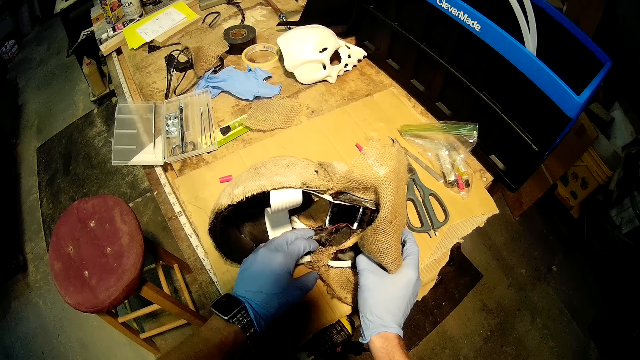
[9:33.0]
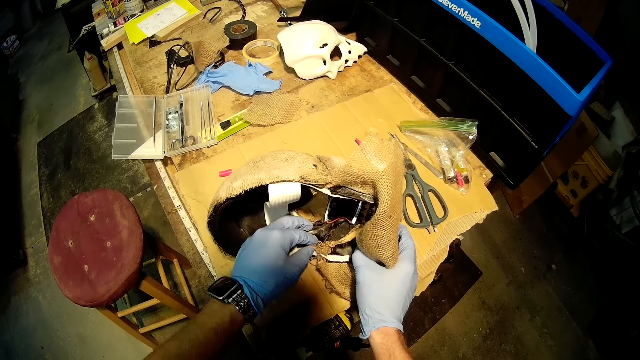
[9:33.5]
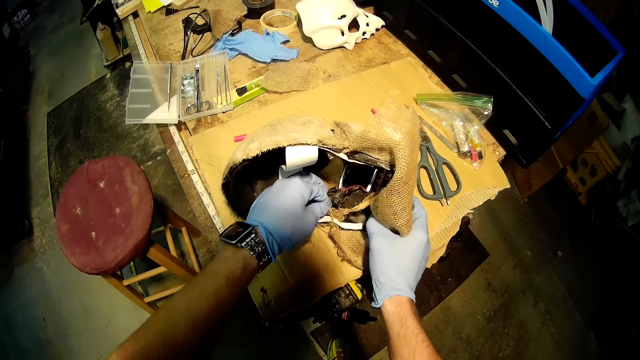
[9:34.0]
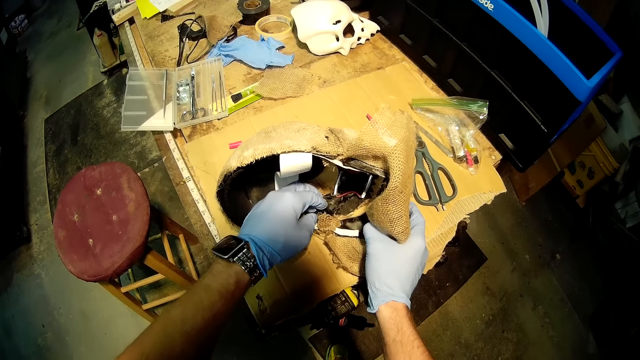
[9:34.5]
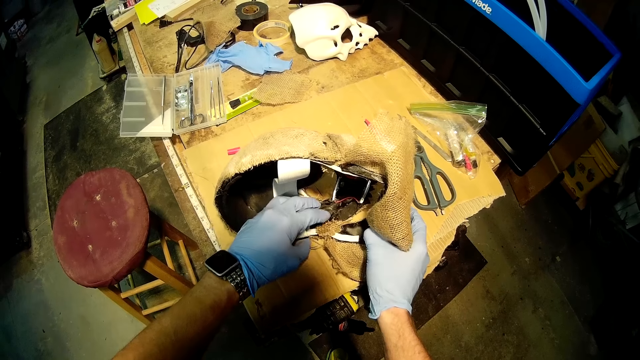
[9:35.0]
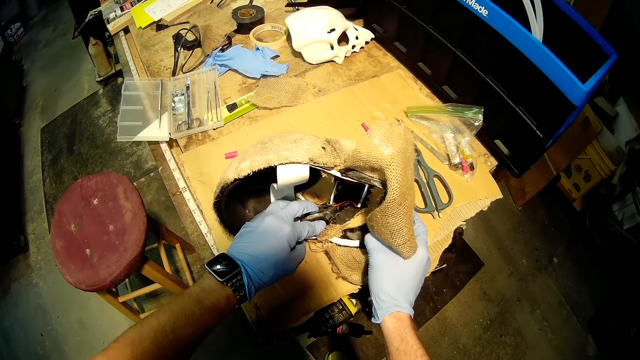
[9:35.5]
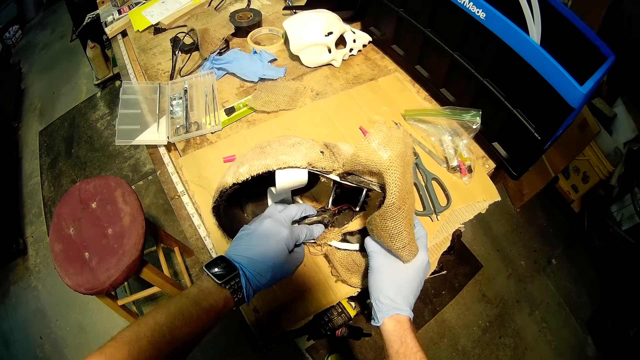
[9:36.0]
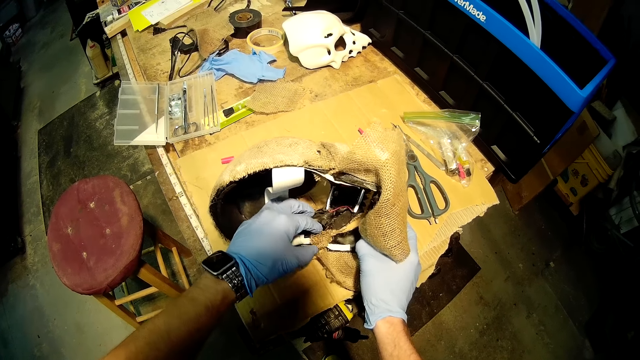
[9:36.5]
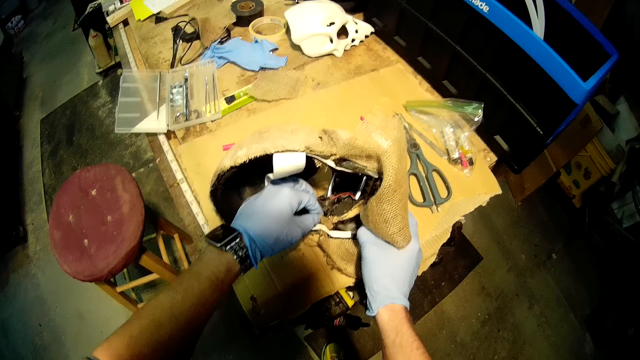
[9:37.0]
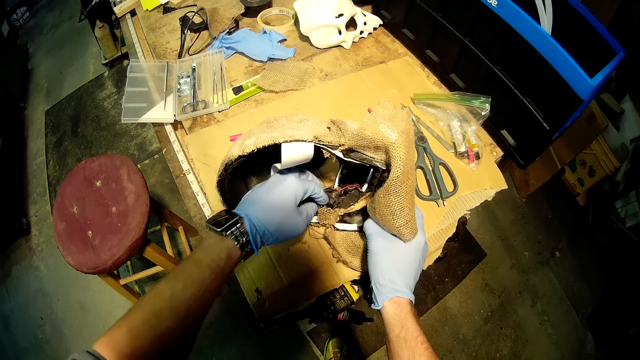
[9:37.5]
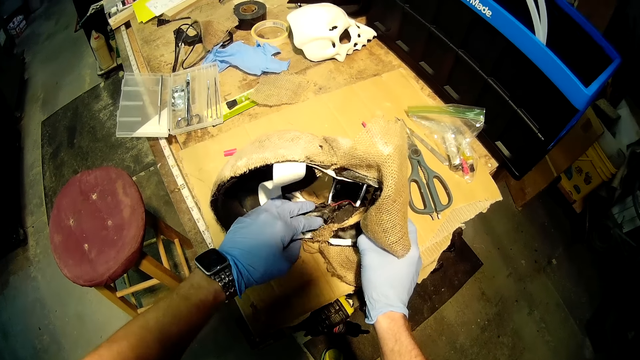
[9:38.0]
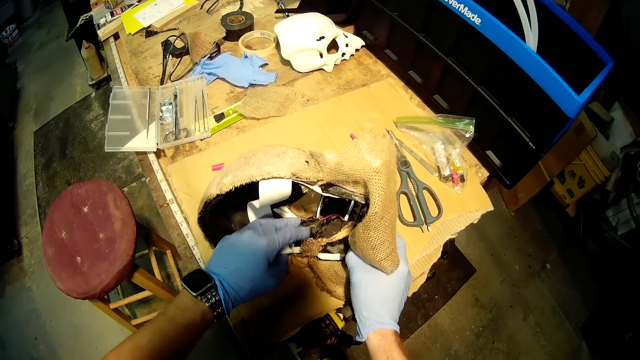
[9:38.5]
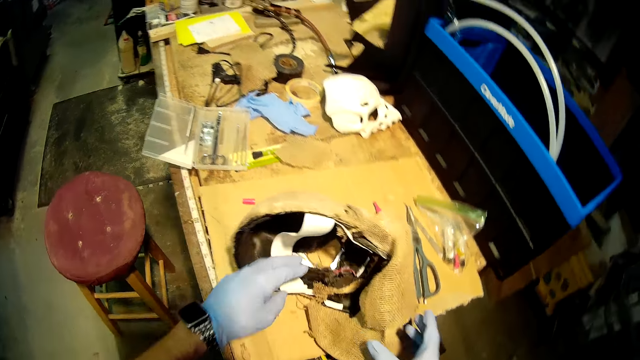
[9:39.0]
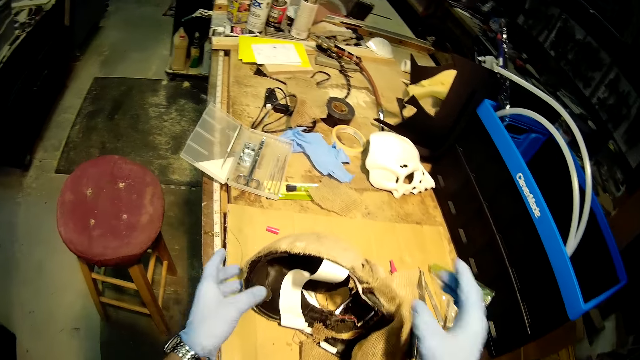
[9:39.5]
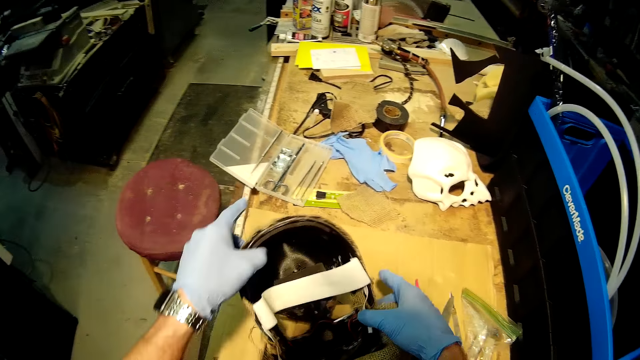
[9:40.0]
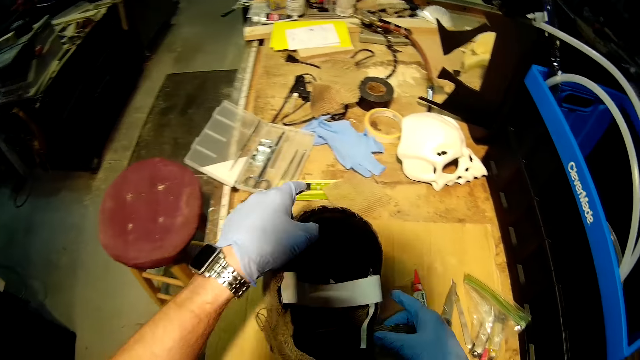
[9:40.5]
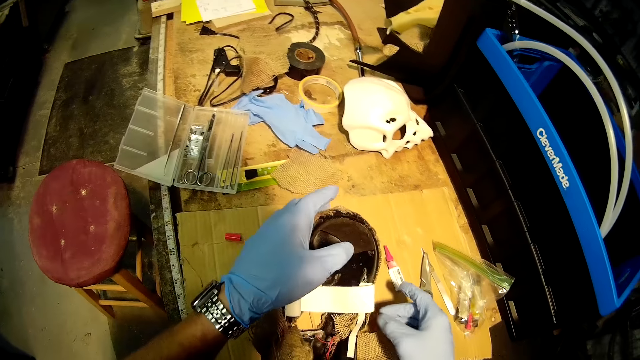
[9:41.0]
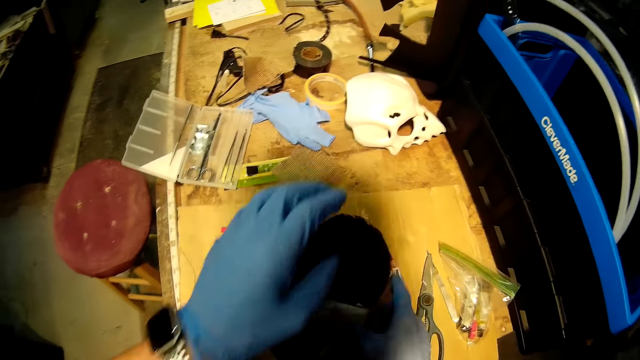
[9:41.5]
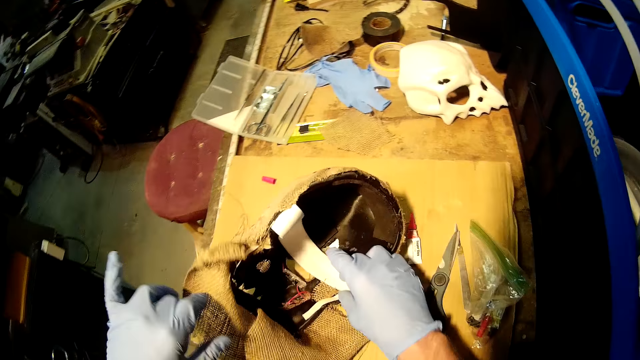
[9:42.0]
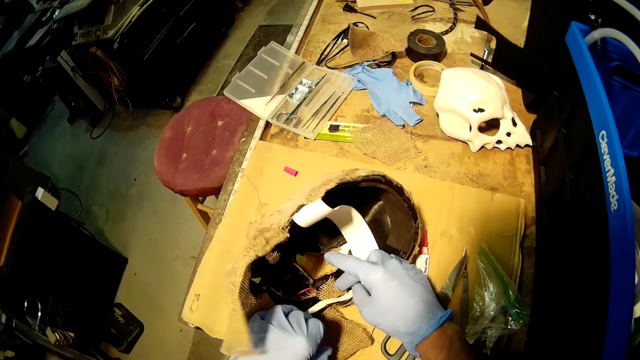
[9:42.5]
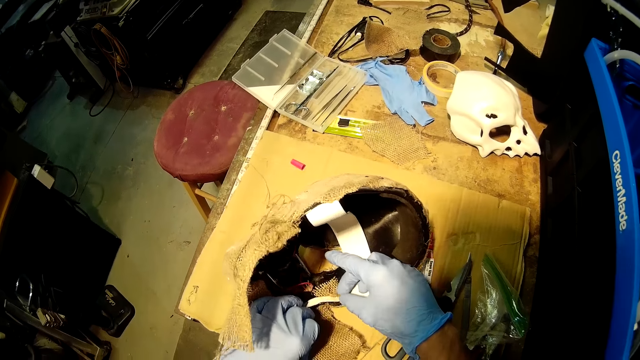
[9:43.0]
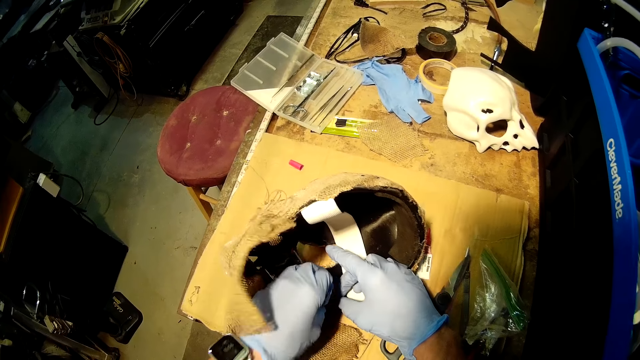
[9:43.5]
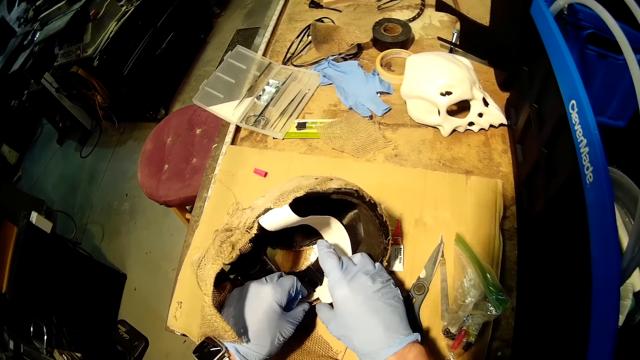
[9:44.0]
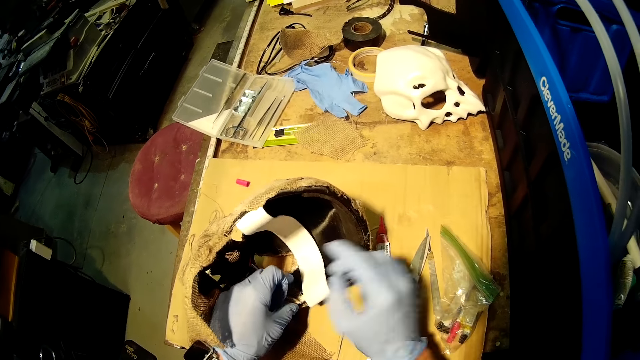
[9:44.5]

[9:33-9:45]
The camera wearer lifts a piece of the fabric of the helmet or model skull on the work bench with his left hand. He moves the helmet on the work bench with his right hand. He lifts the piece of the fabric of the helmet on the work bench with his left hand. He removes both hands from the helmet on the work bench. He turns over the helmet on the work bench with both of his hands. He moves a strap in the helmet on the work bench with his right hand. He adjusts the fabric of the helmet on the work bench with both of his hands. He compresses the outer cloth on the model skull.

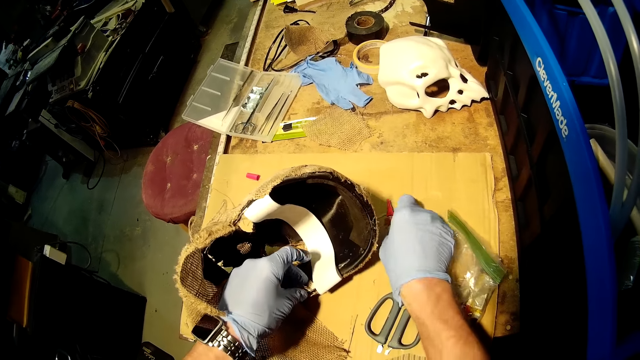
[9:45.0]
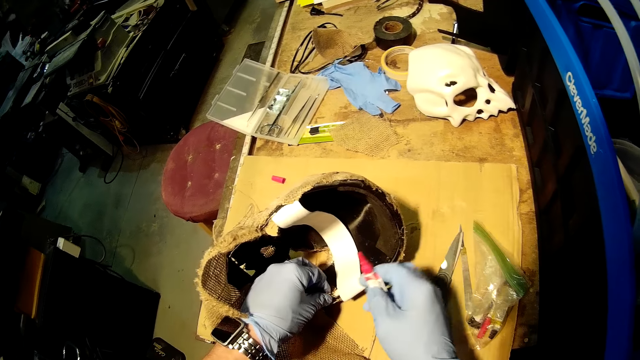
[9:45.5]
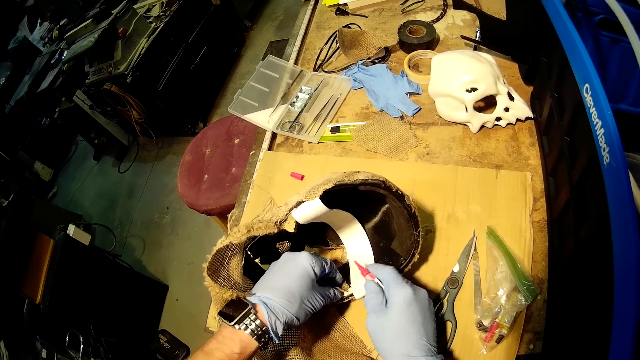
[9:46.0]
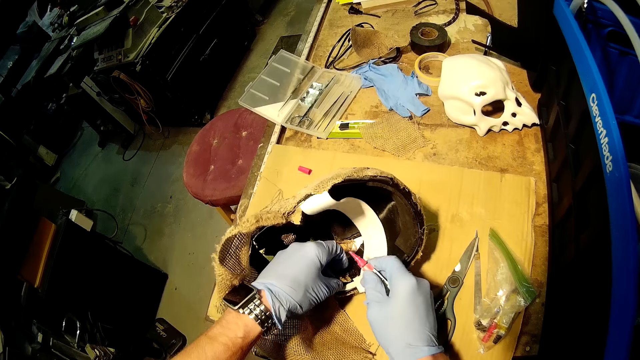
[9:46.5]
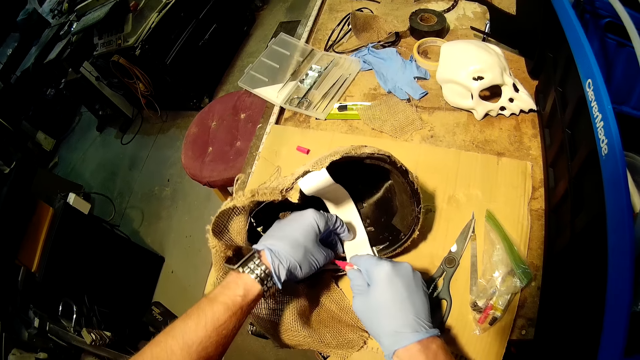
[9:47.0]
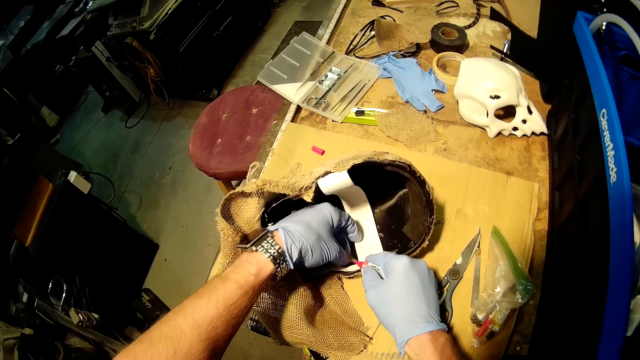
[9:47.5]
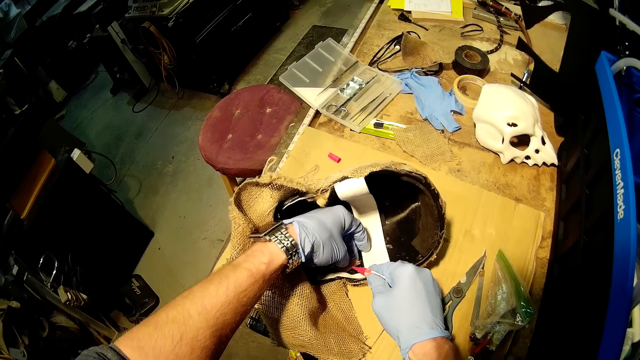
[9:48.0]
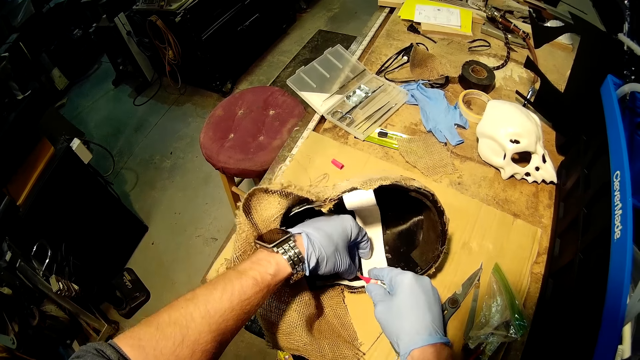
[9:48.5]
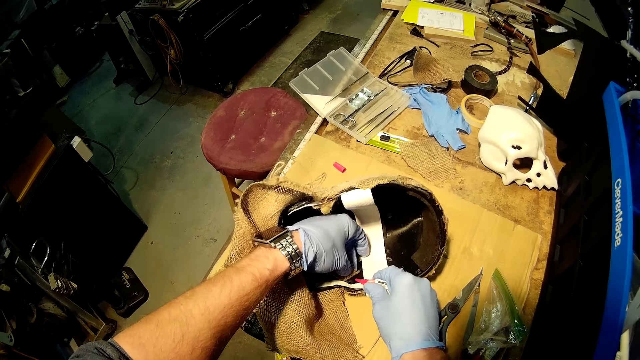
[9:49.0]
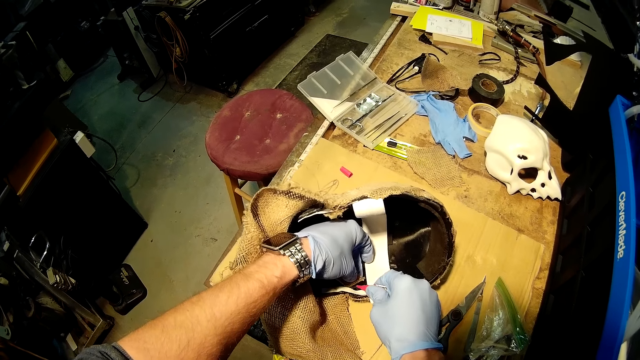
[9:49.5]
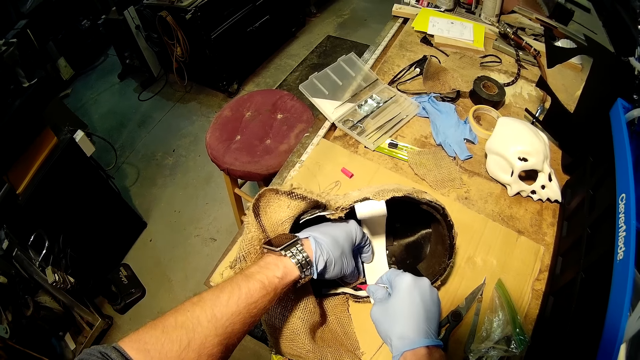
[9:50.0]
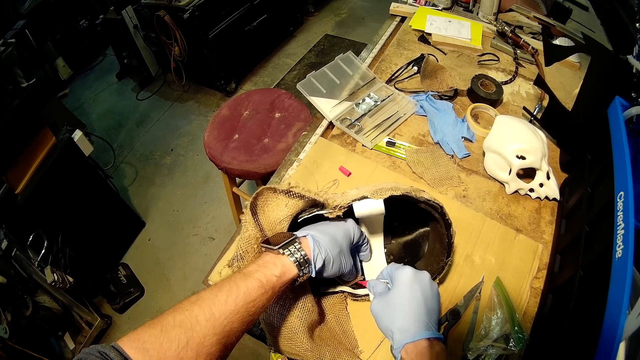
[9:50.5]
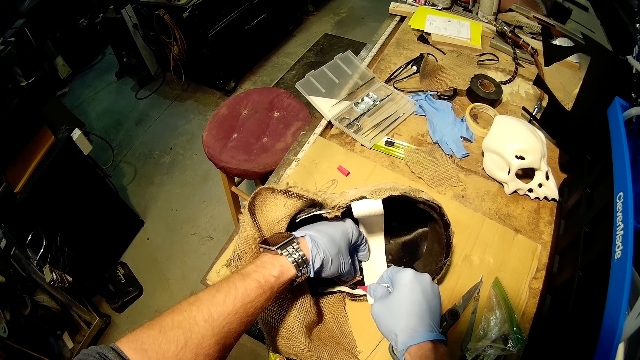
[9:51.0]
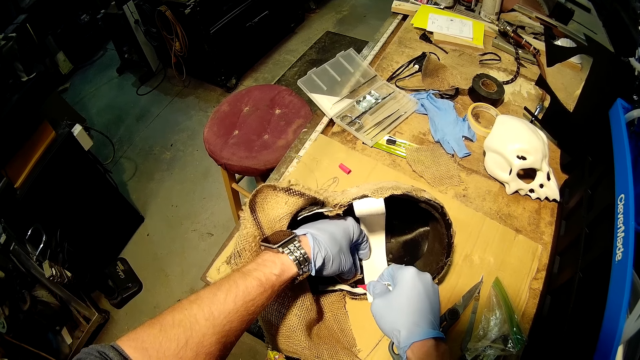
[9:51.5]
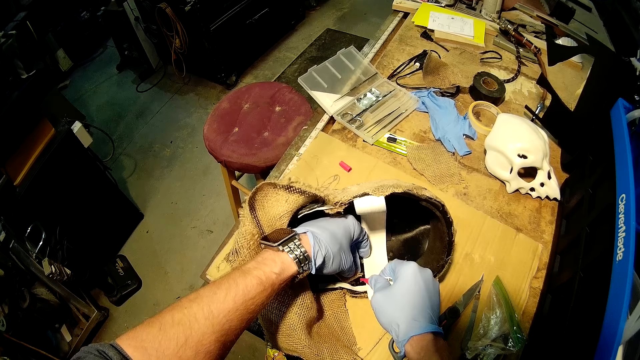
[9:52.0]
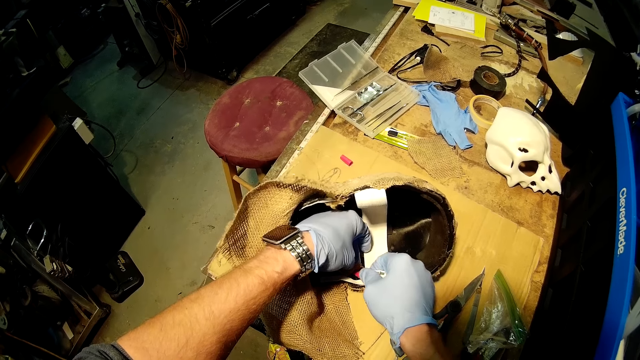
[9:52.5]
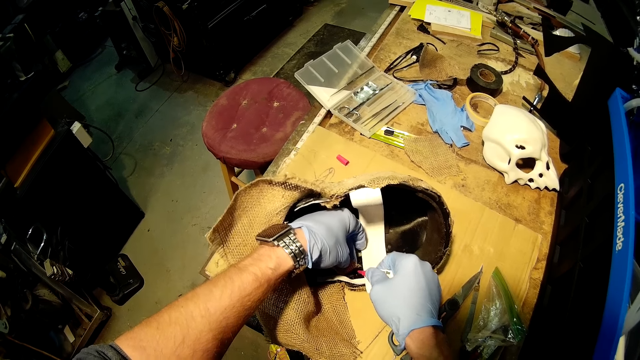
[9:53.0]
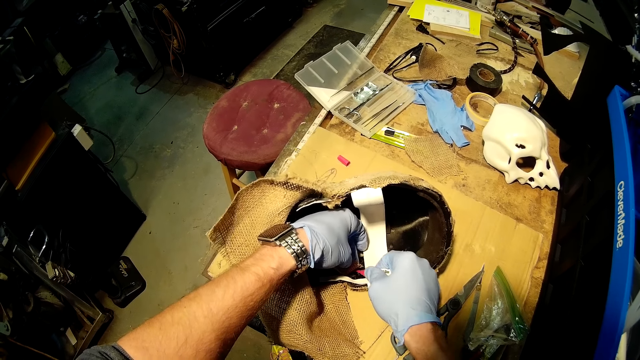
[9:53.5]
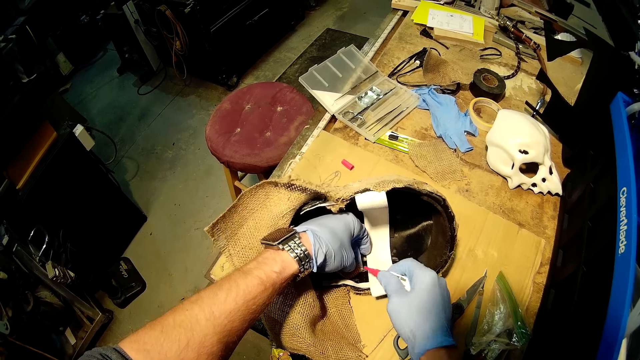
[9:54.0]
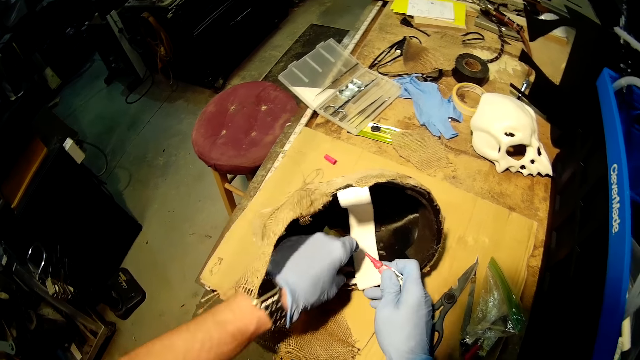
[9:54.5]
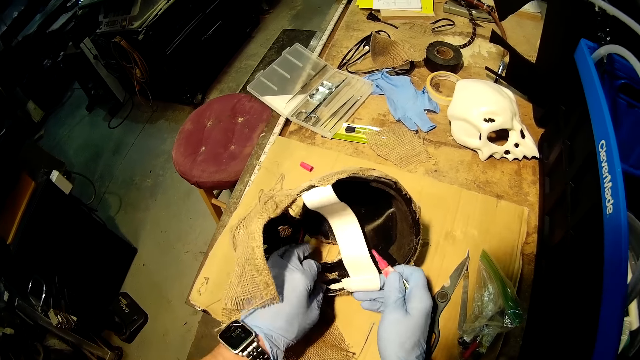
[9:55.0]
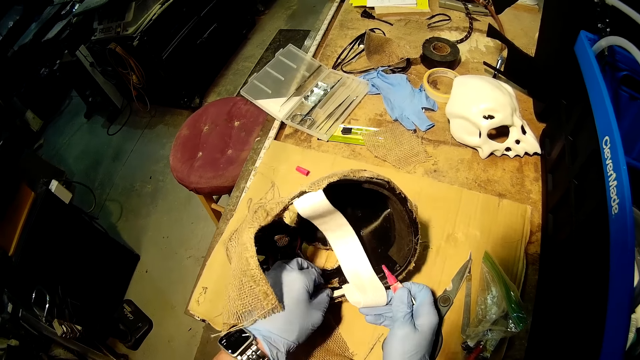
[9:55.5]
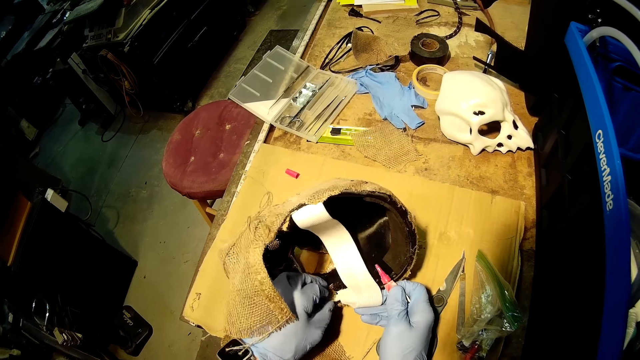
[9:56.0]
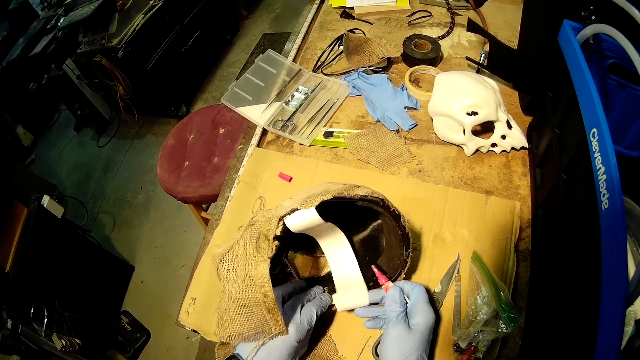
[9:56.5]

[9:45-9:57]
The camera wearer picks up the glue from the work bench with his right hand. He lifts the piece of the fabric of the helmet on the work bench with his left hand. He applies glue on the helmet on the work bench with the glue in his right hand. He presses the fabric of the helmet on the work bench with his left hand.
